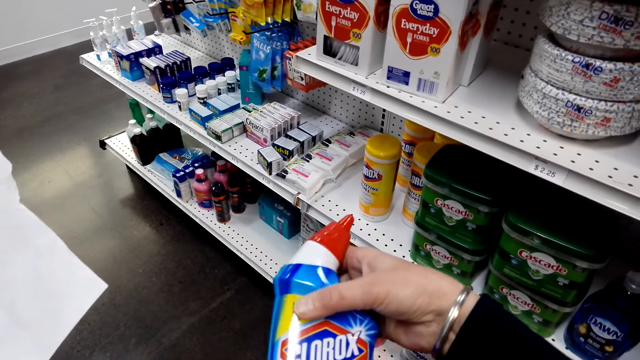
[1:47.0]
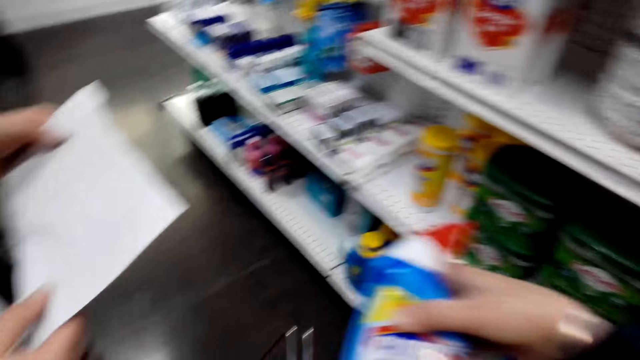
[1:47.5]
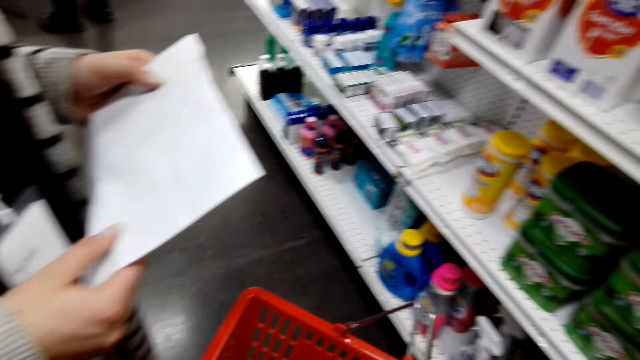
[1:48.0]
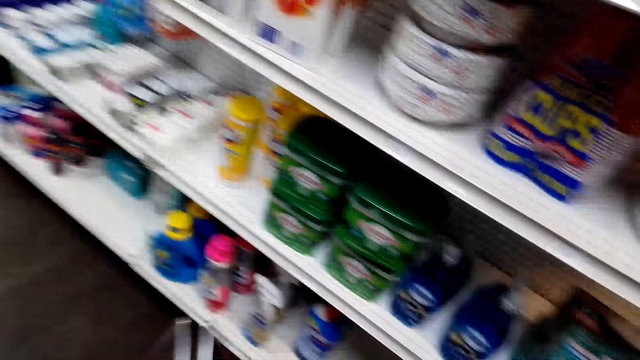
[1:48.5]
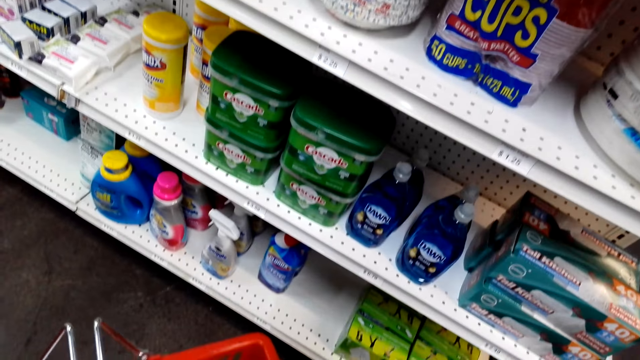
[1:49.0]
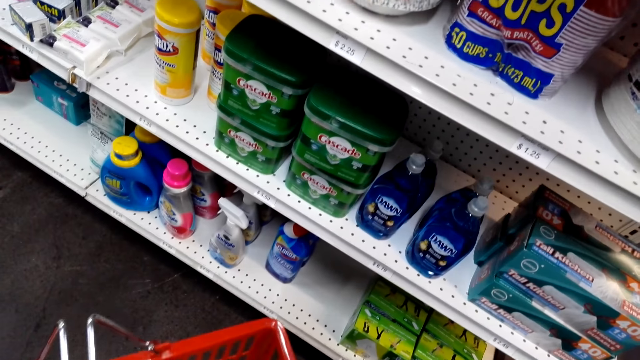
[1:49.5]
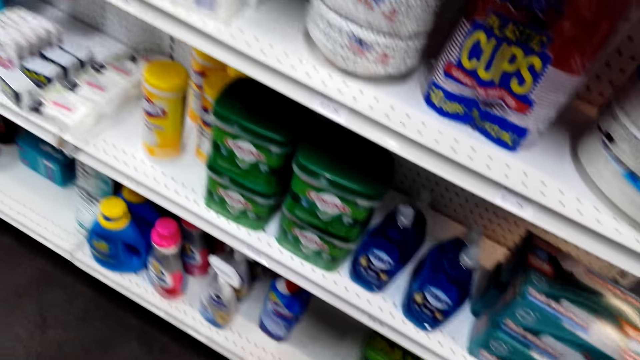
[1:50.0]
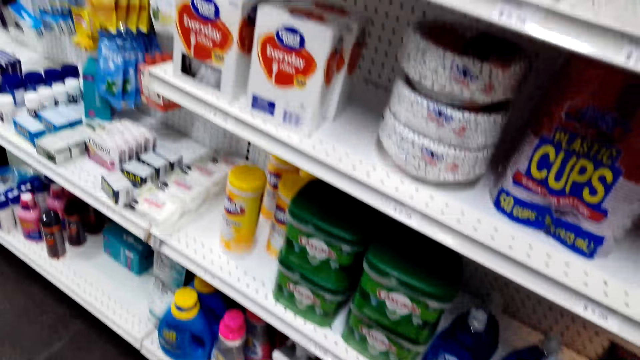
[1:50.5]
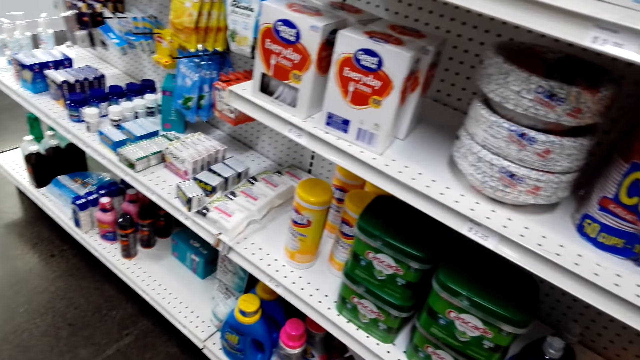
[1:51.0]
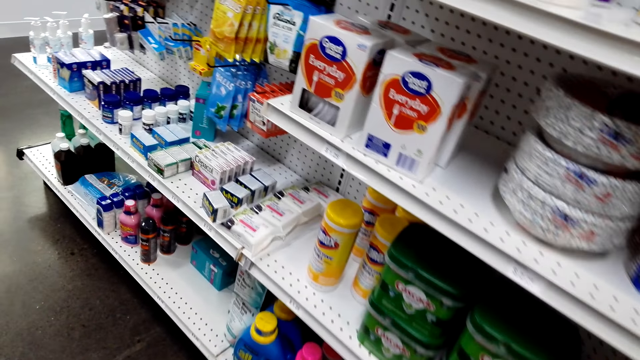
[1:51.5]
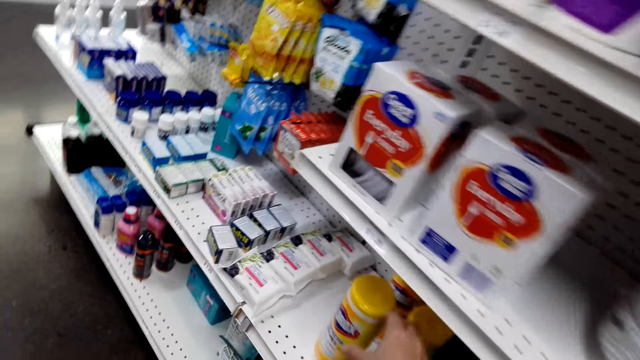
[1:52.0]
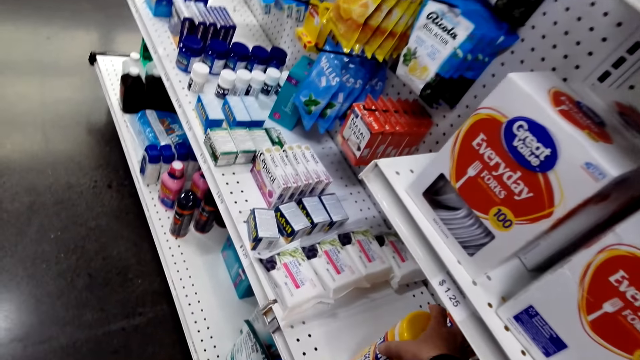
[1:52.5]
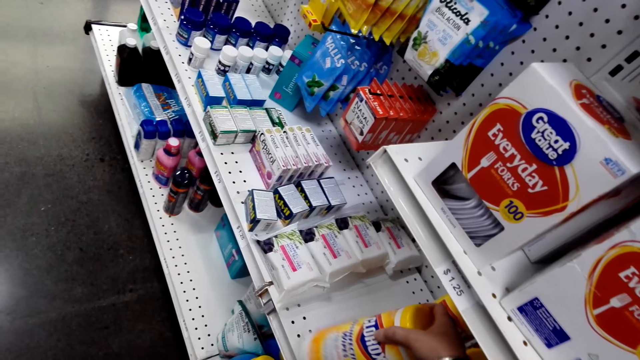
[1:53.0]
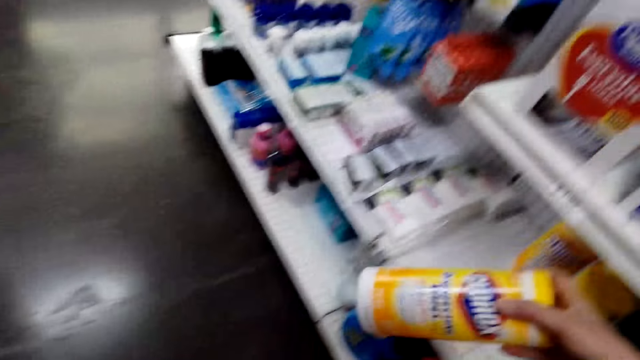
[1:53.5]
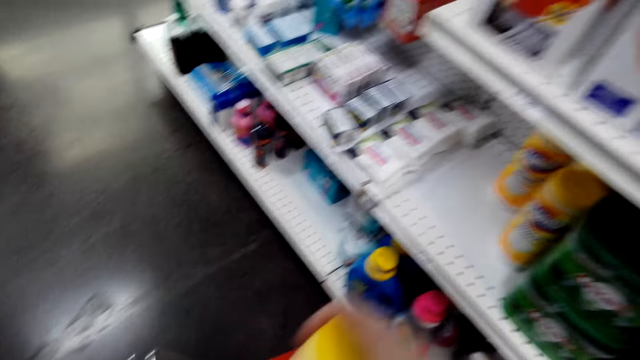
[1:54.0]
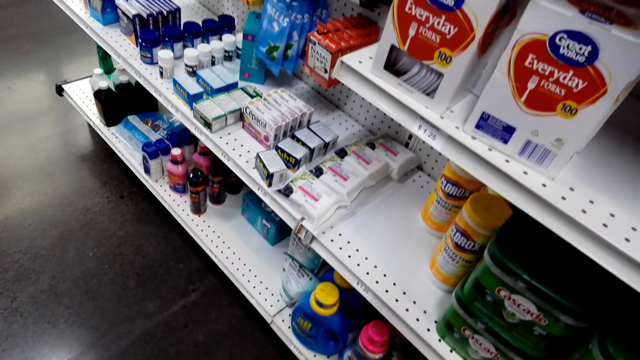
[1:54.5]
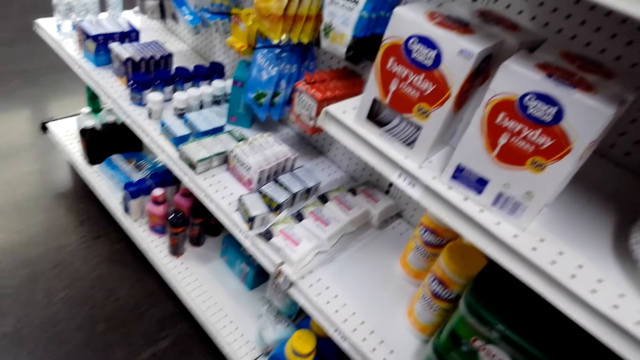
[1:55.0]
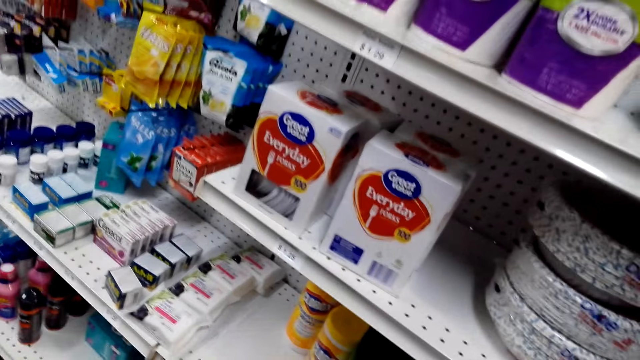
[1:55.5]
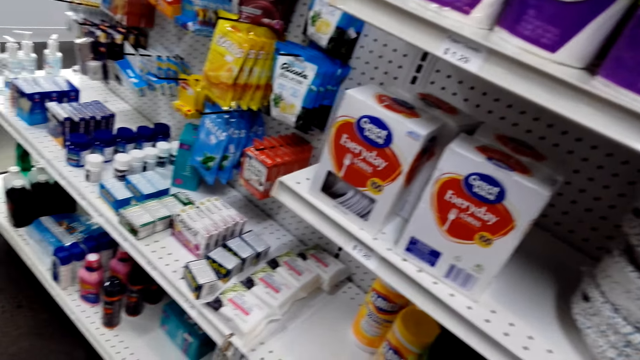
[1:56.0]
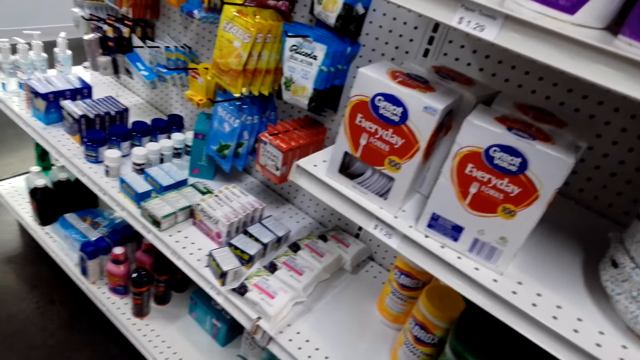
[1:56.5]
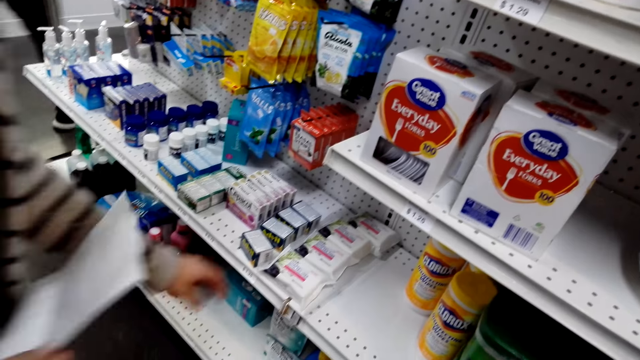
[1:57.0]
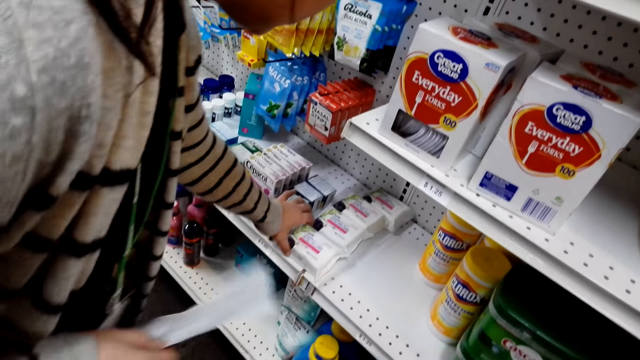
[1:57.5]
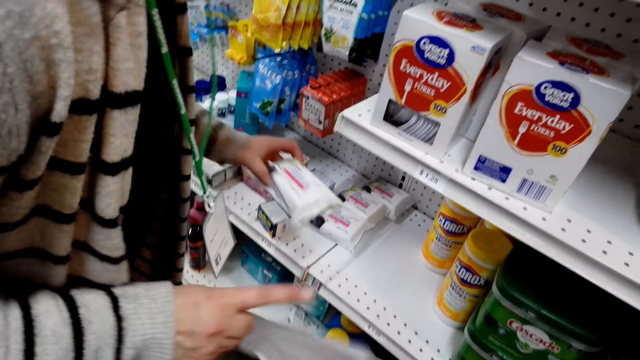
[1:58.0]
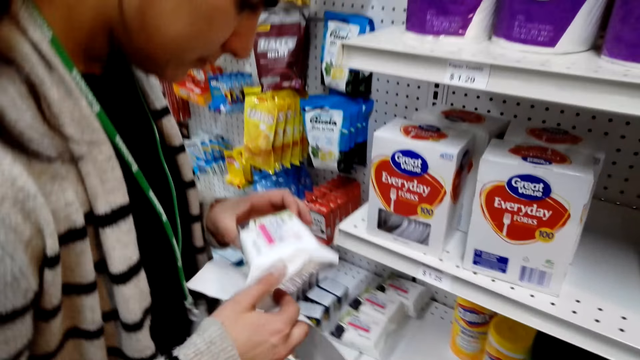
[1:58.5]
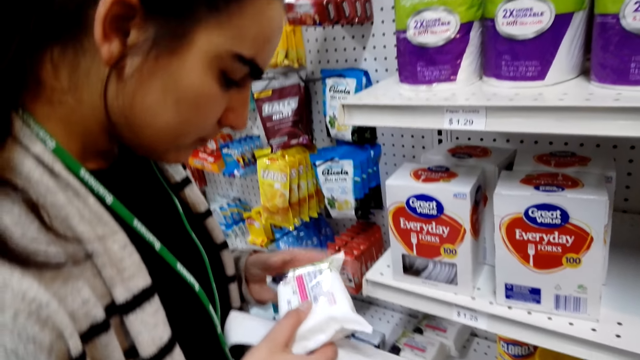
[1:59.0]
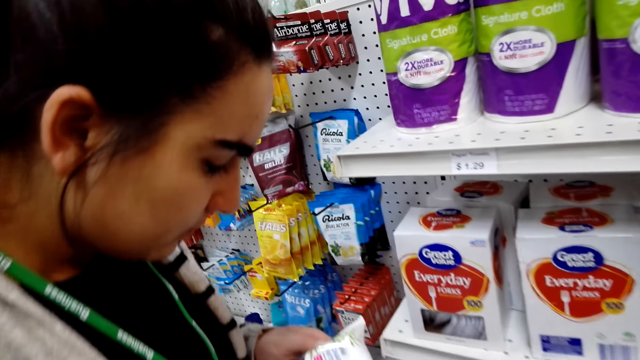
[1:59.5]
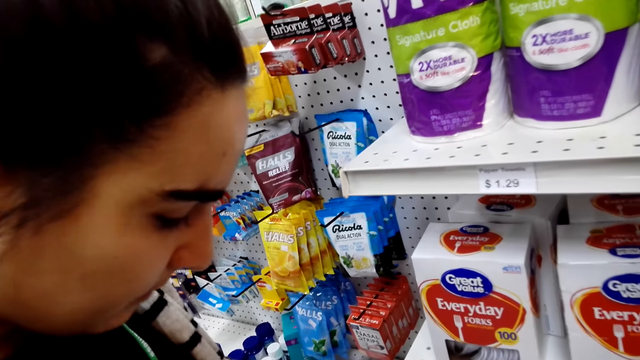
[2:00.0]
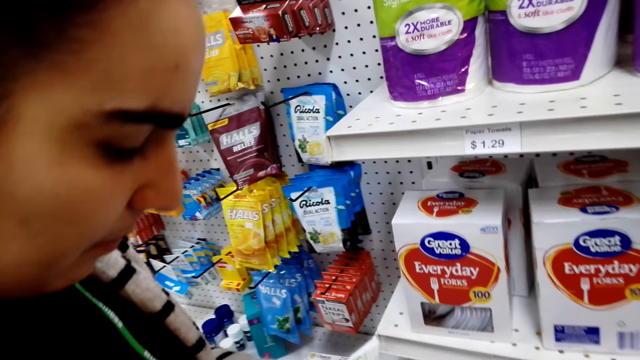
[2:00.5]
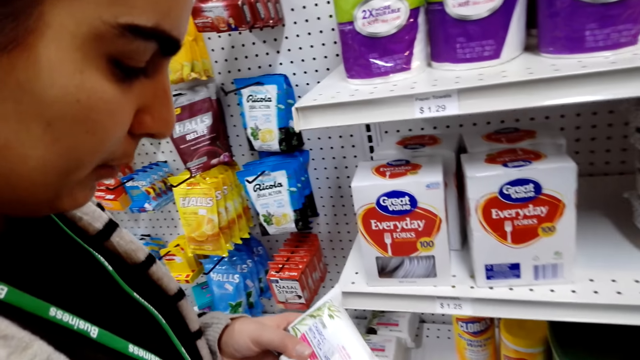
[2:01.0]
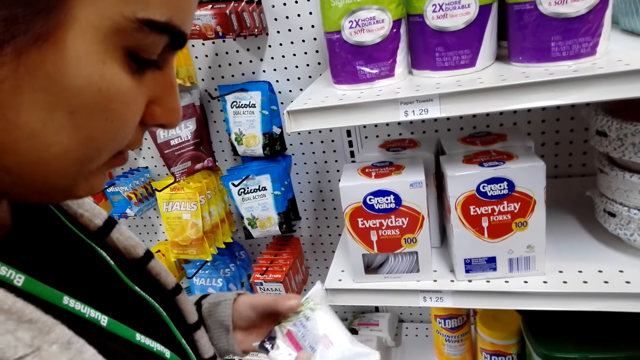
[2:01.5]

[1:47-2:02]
The camera wearer checks something. A lady dialogues with the camera wearer. The camera wearer puts the Clorox bleach in the basket. They pick a Clorox disinfectant. The lady picks the wipers. The lady checks something.

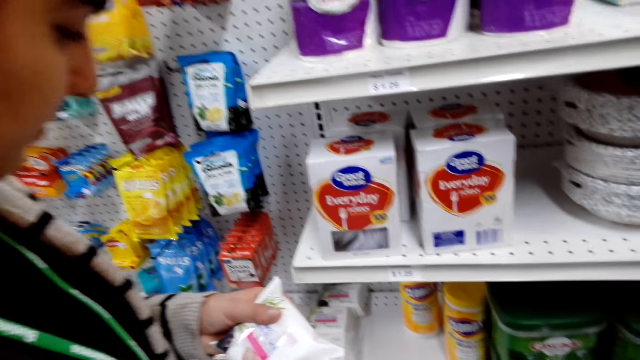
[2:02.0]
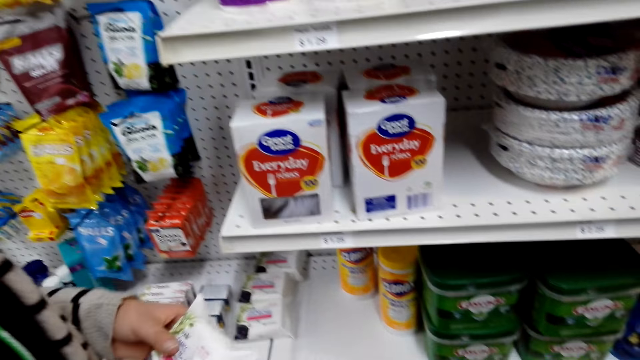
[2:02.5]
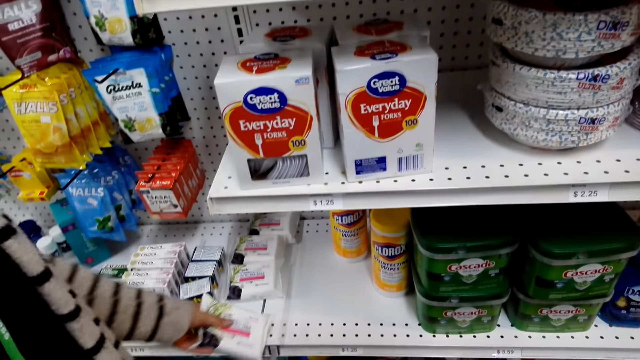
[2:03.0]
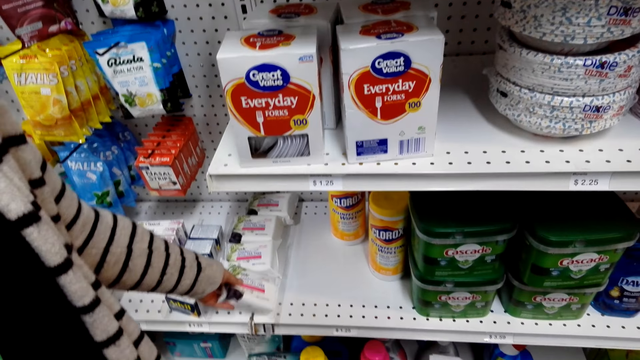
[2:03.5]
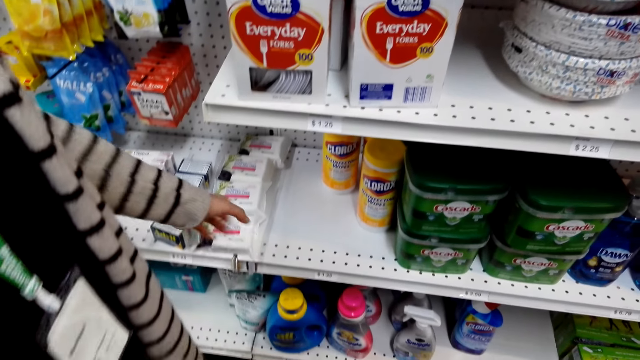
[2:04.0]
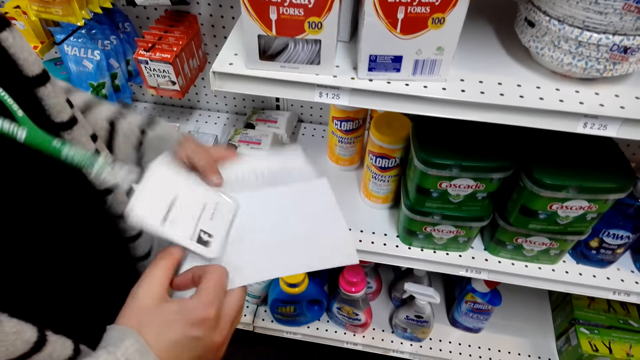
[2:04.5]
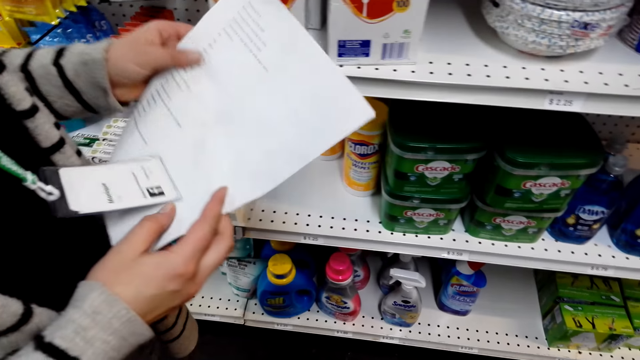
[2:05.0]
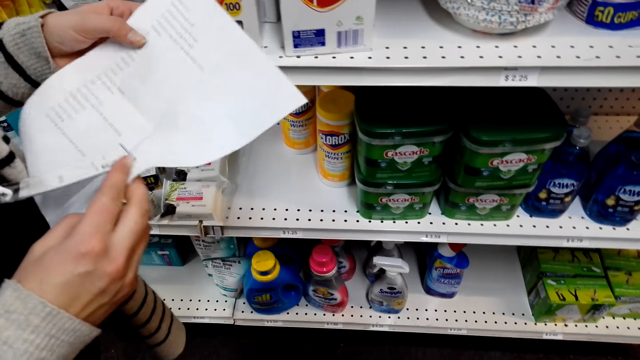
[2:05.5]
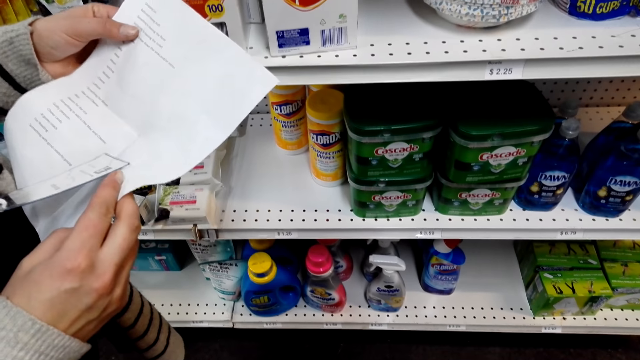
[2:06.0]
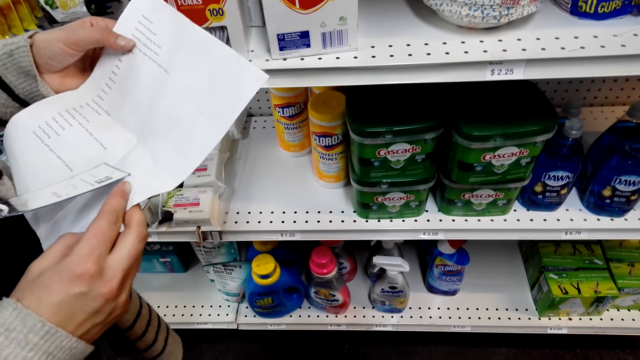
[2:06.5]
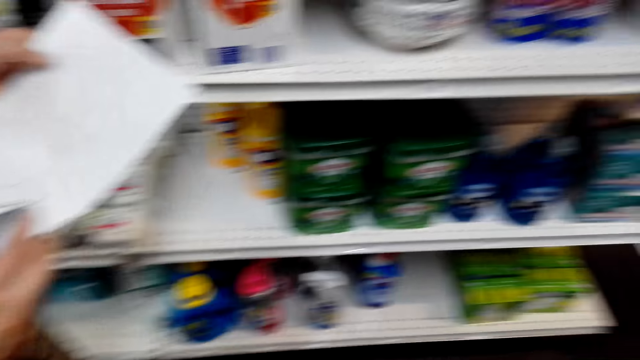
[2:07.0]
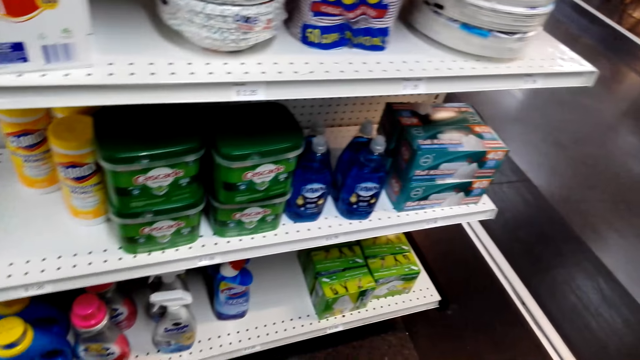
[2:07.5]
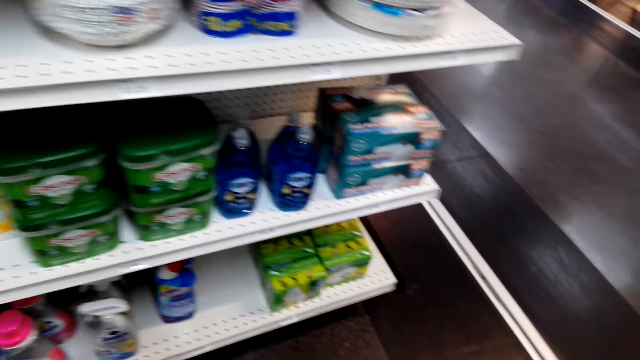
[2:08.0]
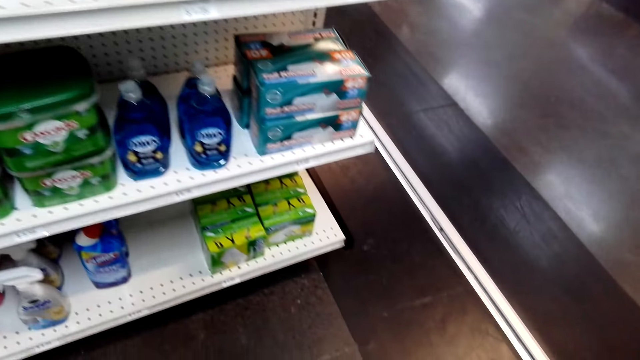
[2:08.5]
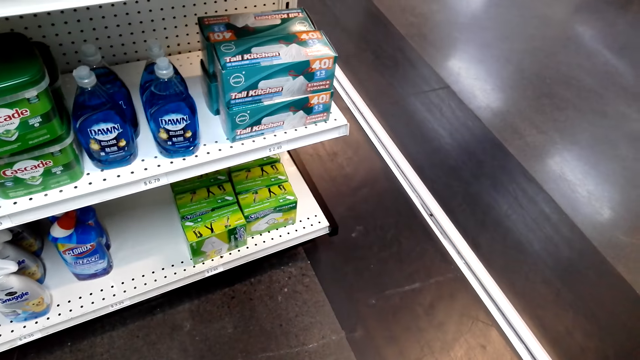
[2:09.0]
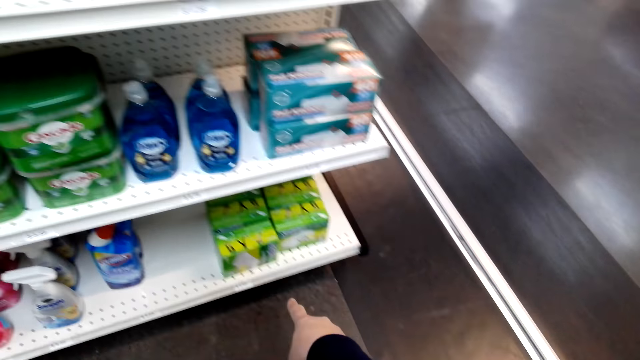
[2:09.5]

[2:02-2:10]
The lady returns the wipers on the shelf. The lady checks the shopping list.
